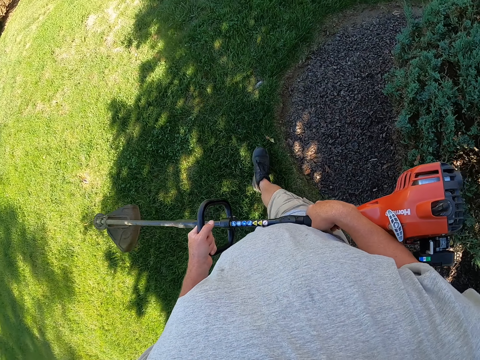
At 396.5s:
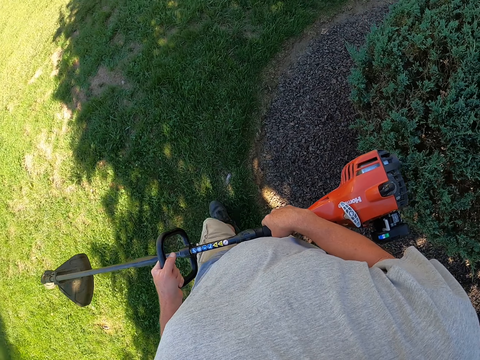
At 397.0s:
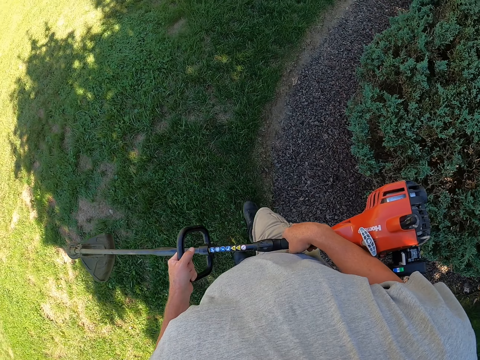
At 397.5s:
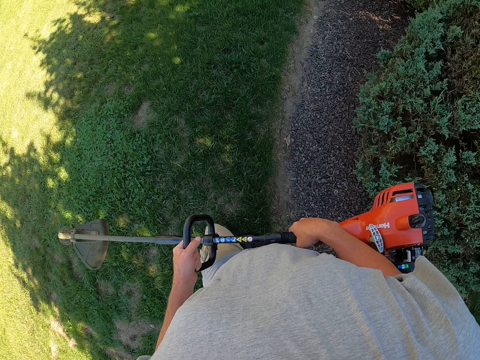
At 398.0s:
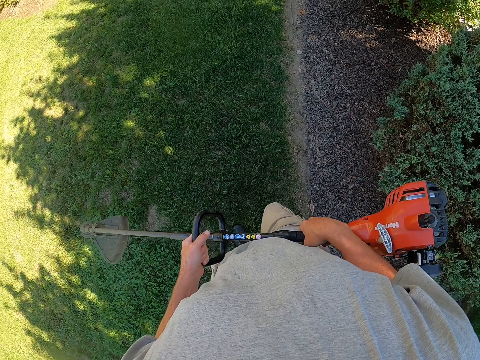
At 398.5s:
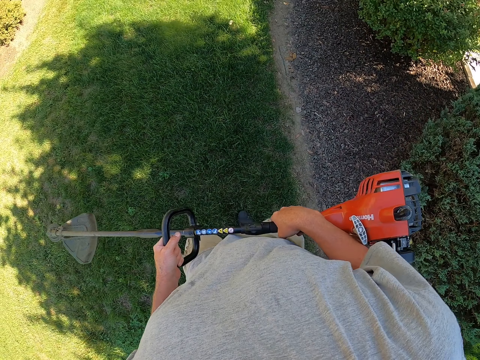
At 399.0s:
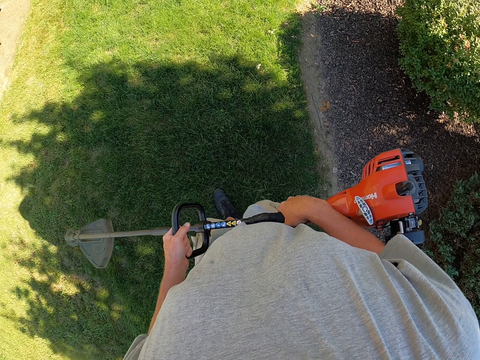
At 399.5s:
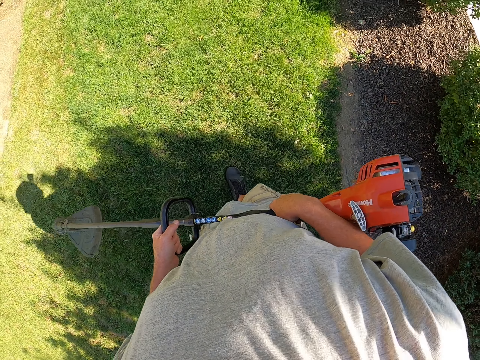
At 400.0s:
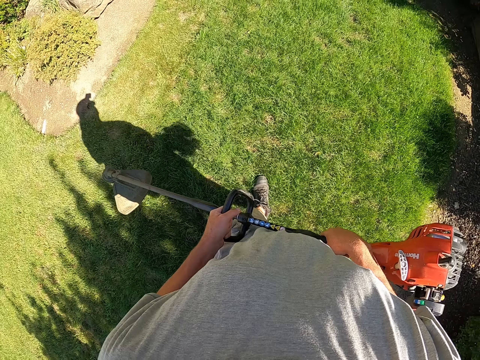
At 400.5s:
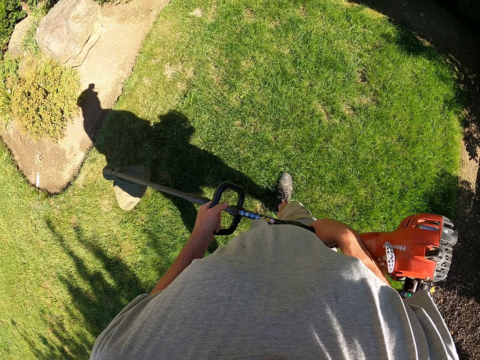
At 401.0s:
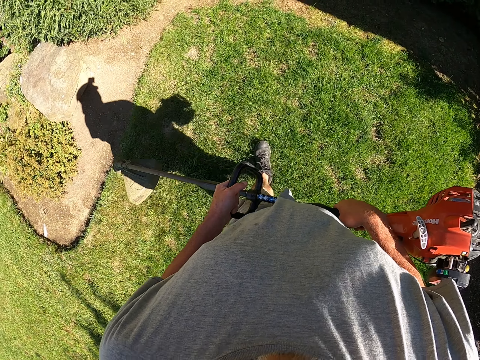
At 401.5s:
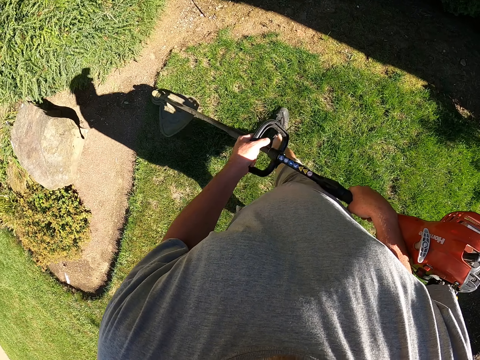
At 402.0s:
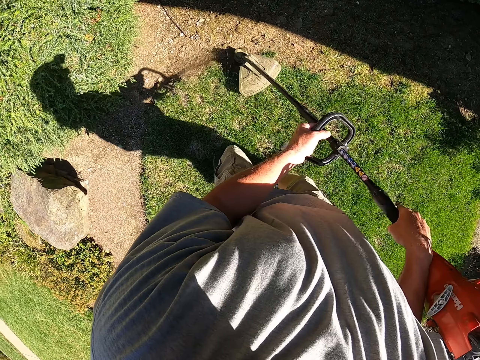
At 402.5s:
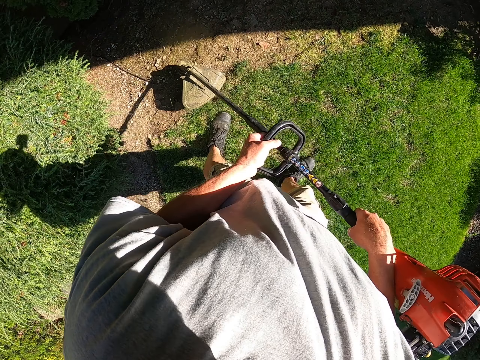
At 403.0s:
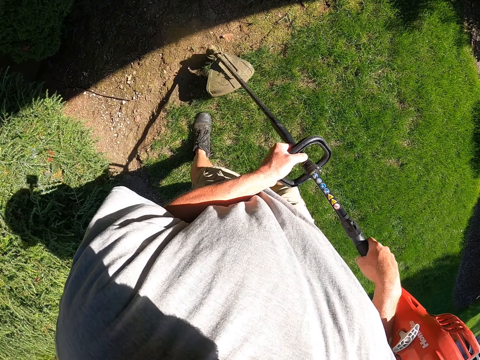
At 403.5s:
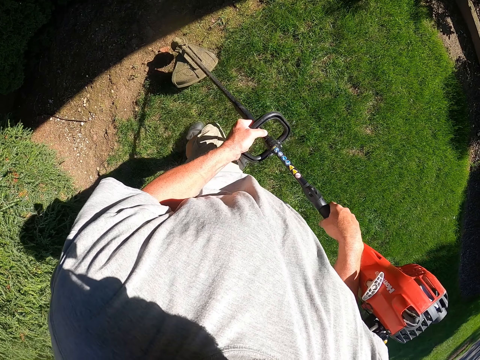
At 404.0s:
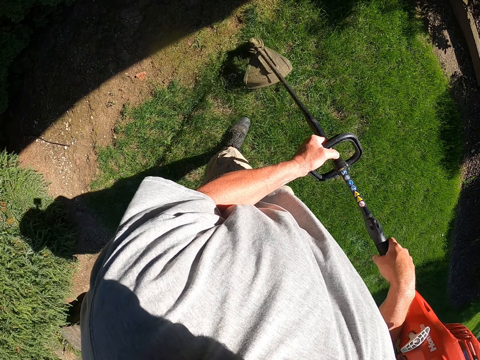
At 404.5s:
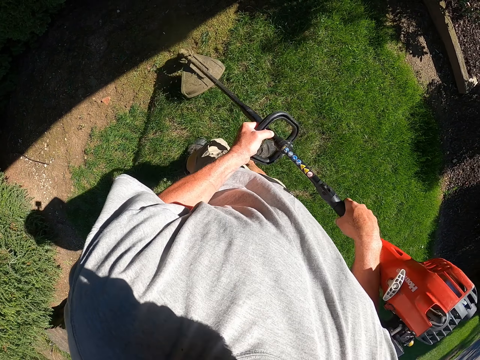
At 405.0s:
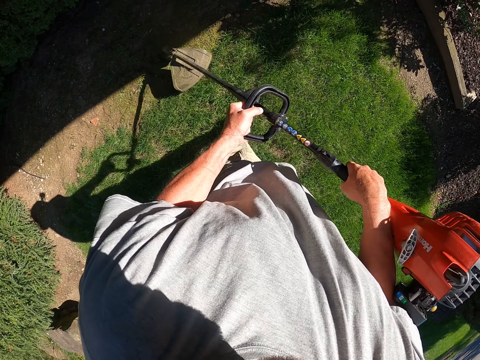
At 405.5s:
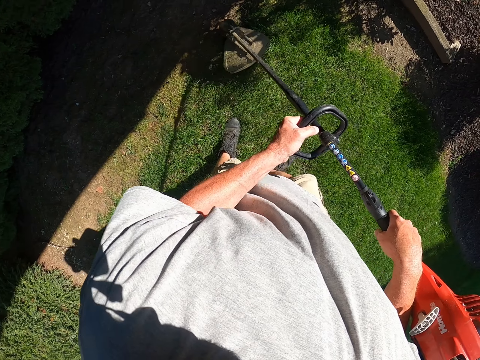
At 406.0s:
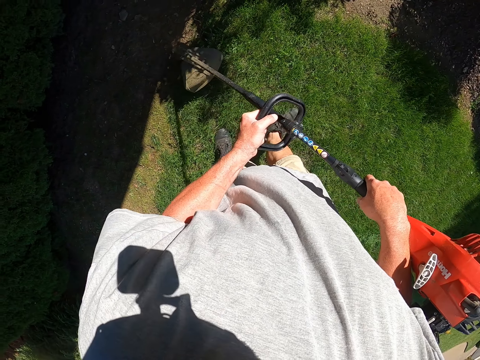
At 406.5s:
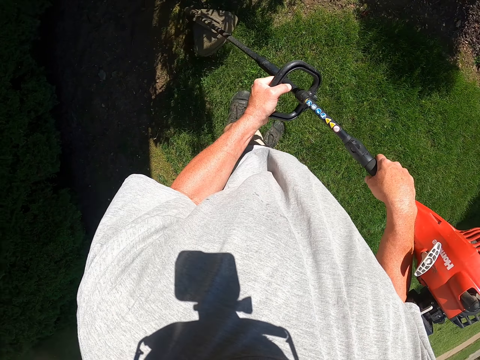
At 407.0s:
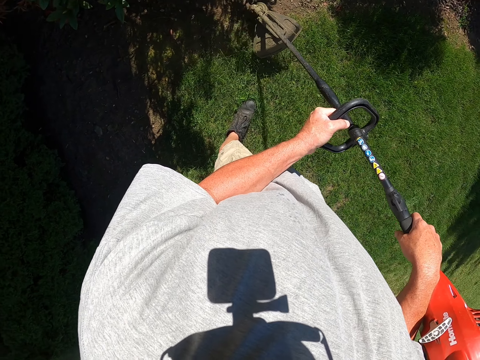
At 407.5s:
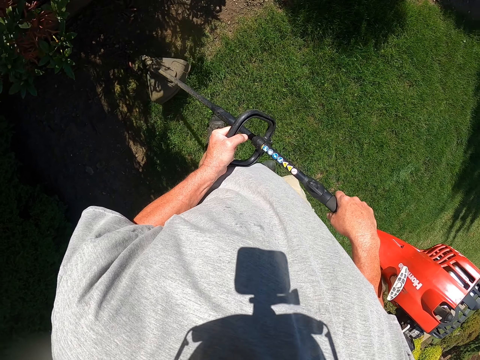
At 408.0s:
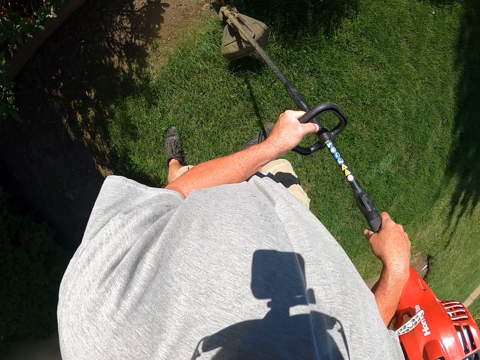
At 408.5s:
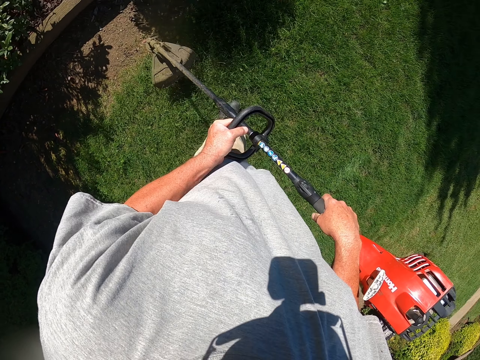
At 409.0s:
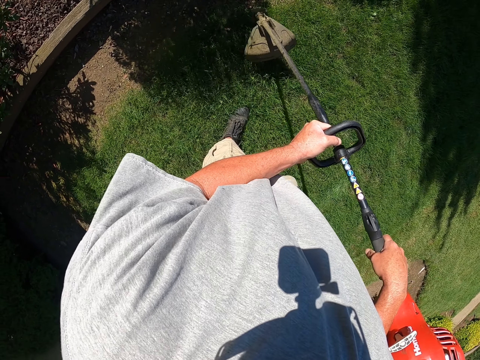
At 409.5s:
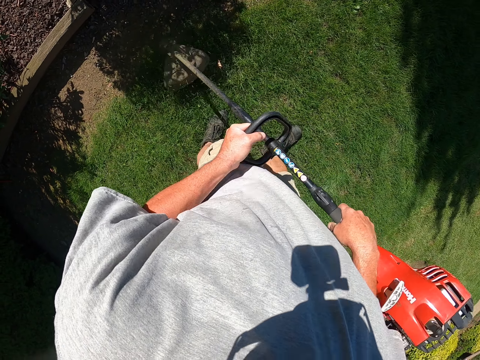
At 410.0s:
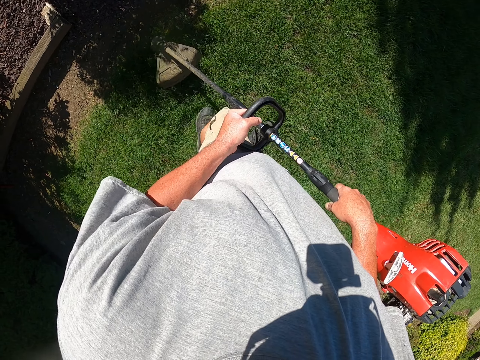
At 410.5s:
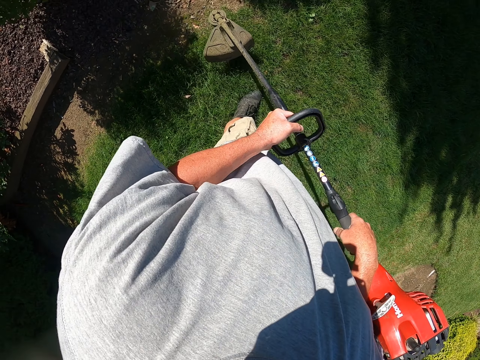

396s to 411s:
The camera wearer moves his head. He walks around the compound. He trims grass with a grass trimmer.

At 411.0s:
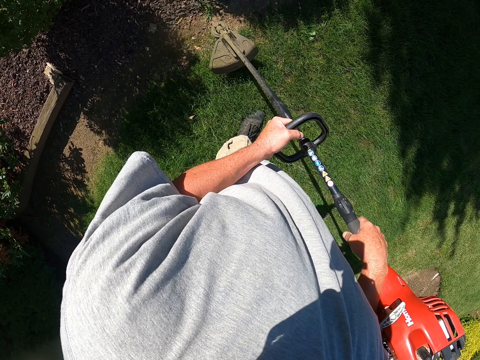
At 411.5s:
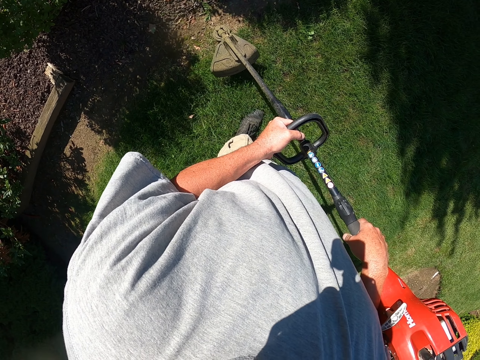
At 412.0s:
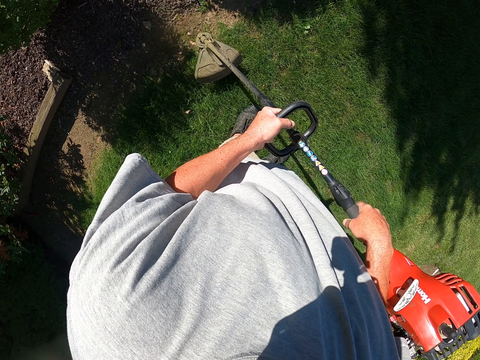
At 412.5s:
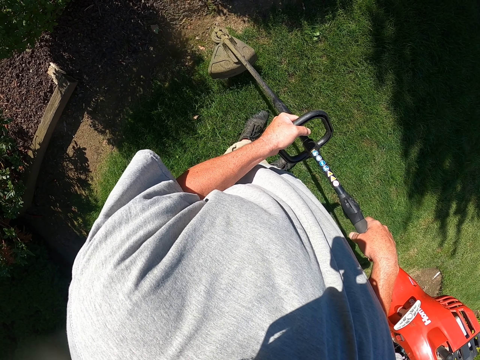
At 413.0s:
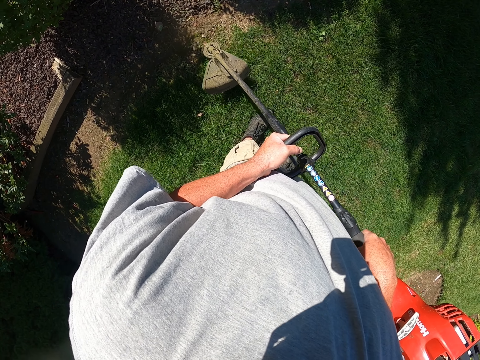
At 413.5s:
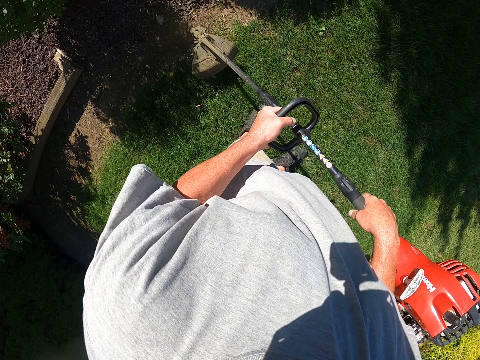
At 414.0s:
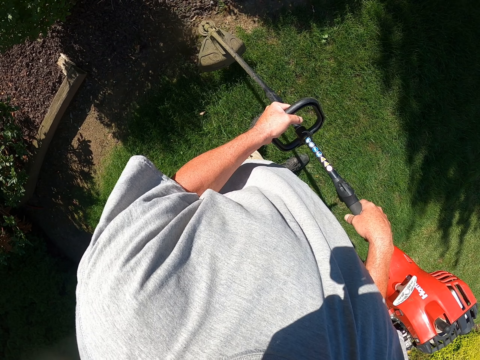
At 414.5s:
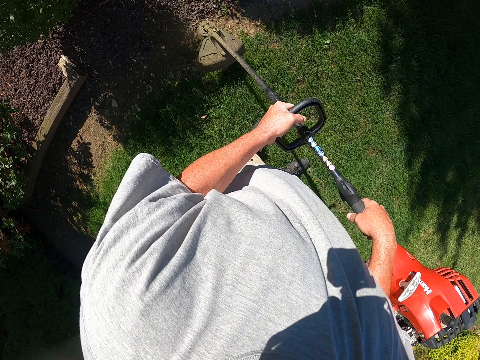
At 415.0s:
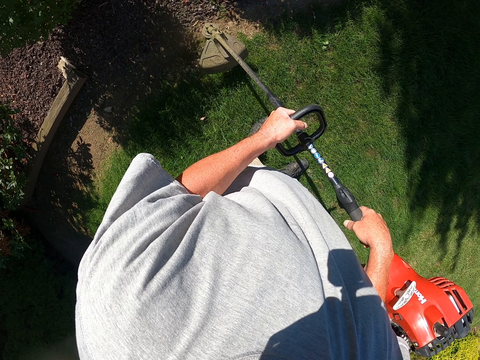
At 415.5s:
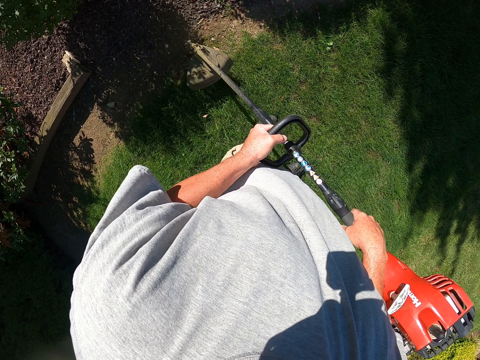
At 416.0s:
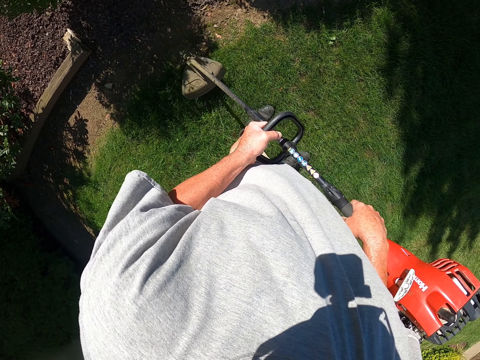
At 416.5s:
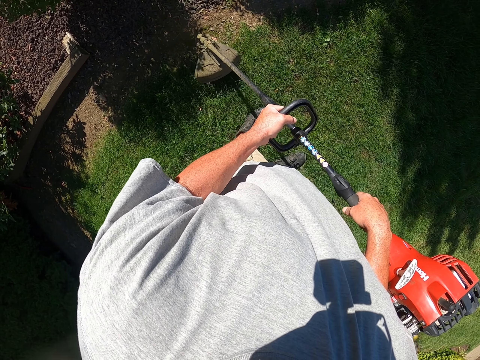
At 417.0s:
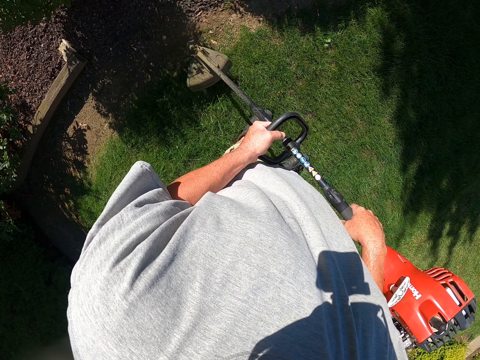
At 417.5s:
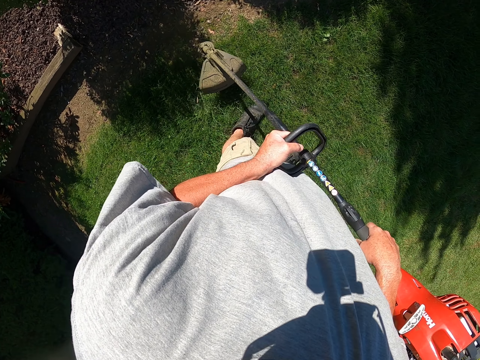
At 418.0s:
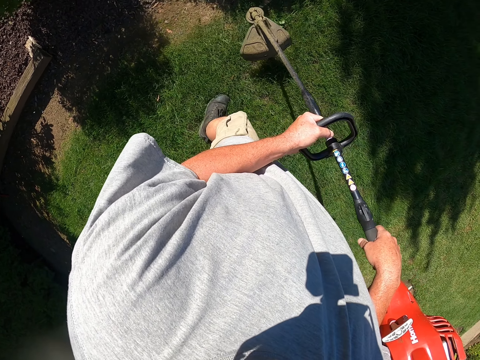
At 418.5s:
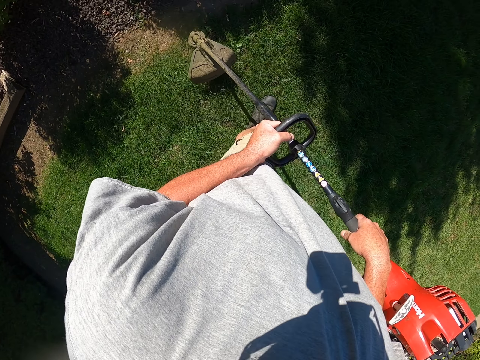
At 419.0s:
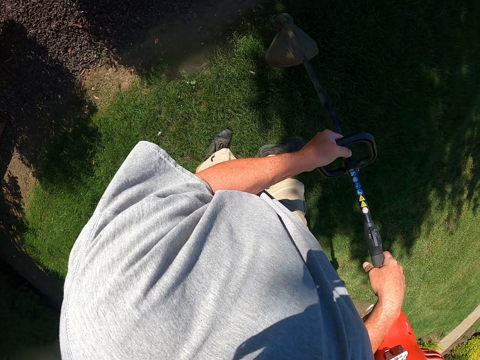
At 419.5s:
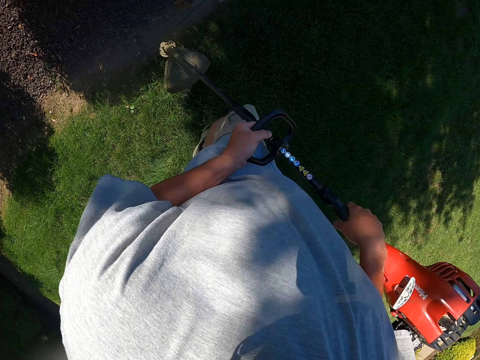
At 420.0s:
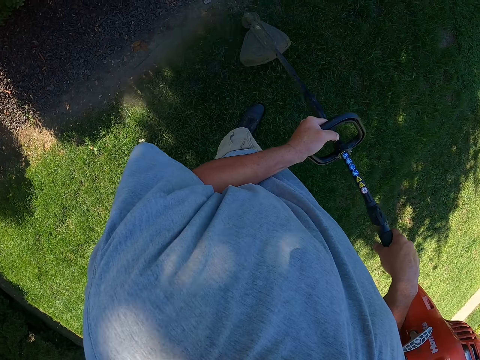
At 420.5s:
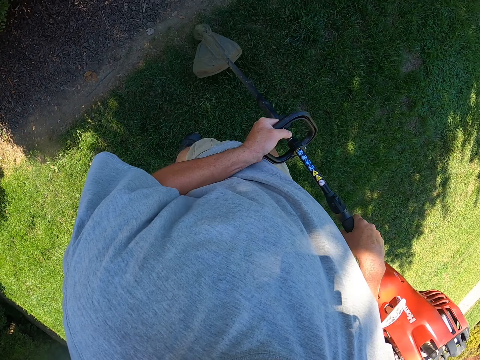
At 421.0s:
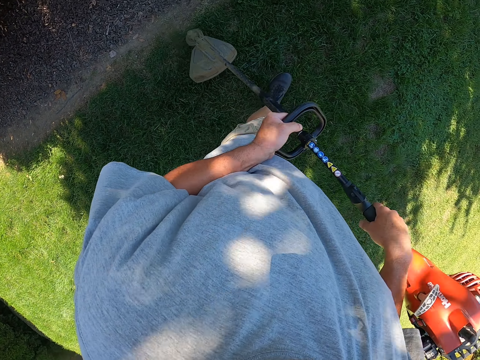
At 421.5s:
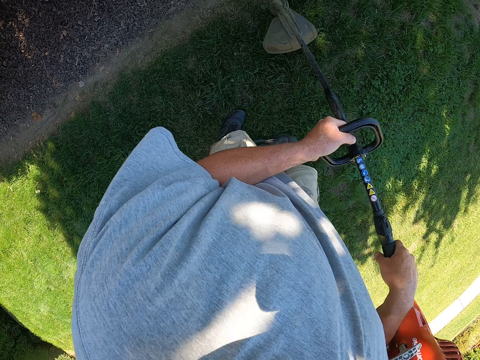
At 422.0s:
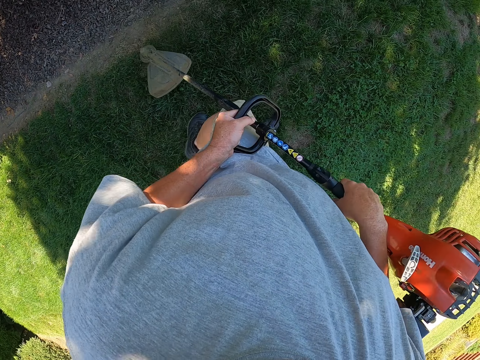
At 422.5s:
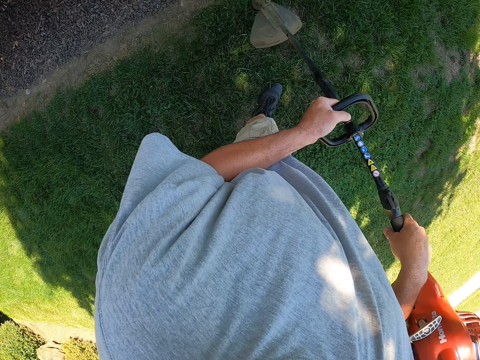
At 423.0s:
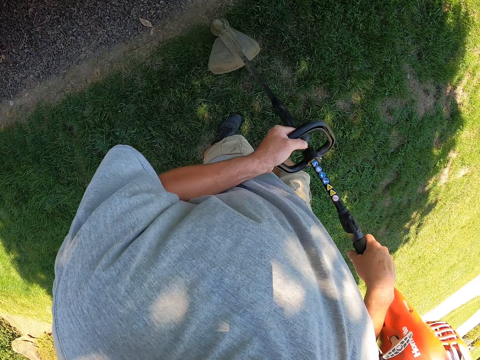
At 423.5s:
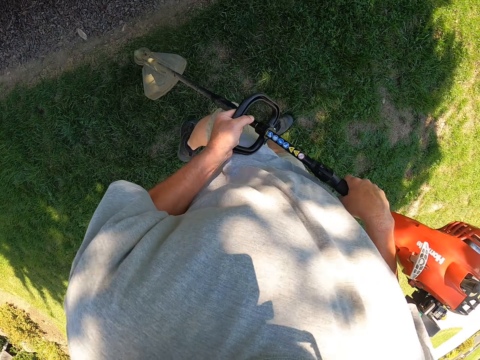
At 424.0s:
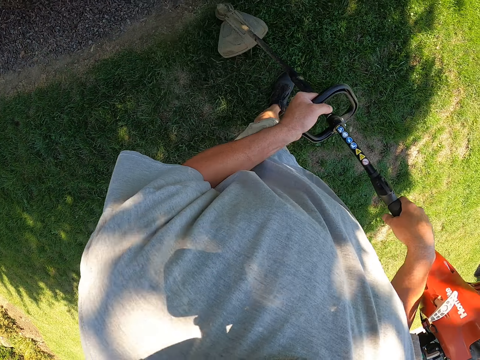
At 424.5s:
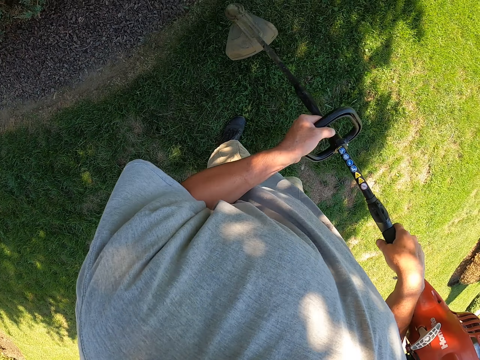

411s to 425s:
The camera wearer stops walking. They trim grass with a grass trimmer. They walk around the compound. They trim grass with the grass trimmer.
